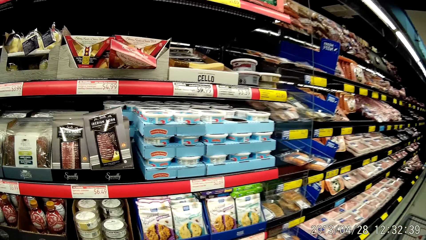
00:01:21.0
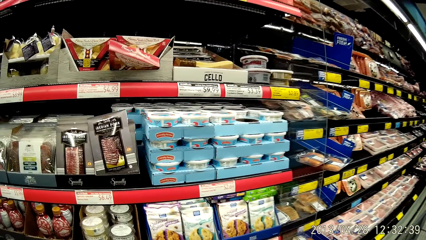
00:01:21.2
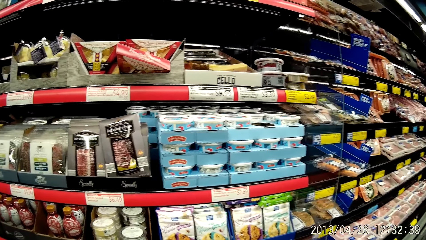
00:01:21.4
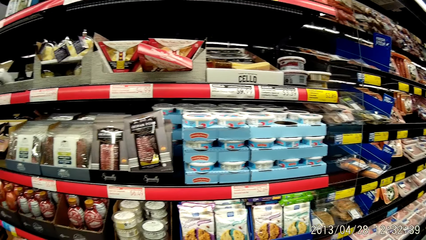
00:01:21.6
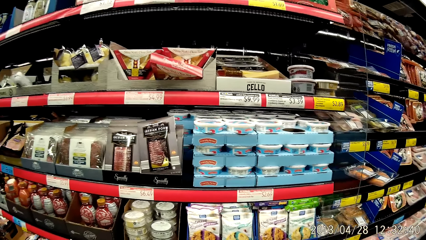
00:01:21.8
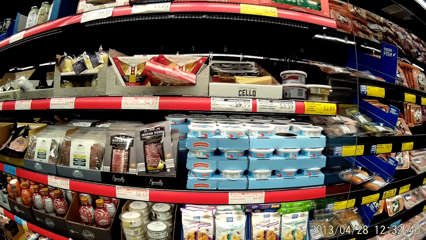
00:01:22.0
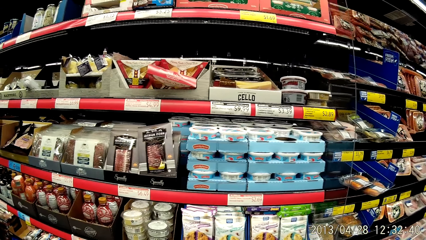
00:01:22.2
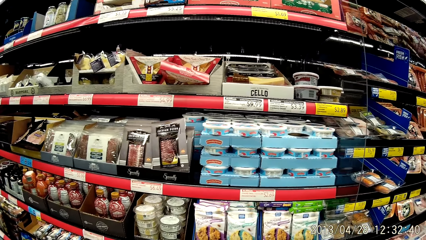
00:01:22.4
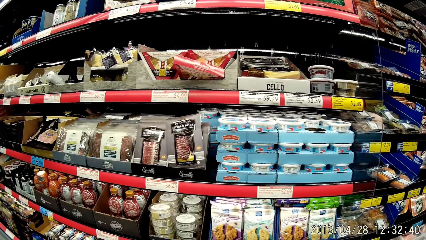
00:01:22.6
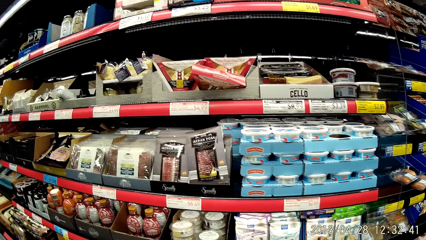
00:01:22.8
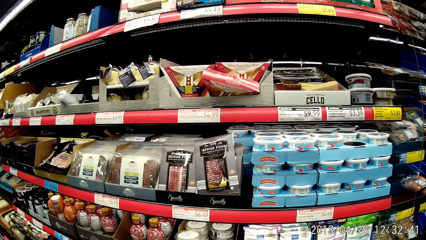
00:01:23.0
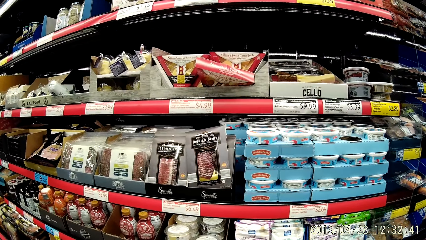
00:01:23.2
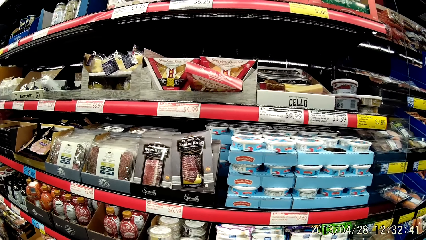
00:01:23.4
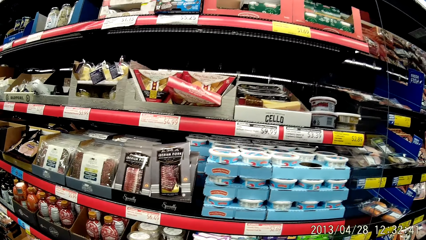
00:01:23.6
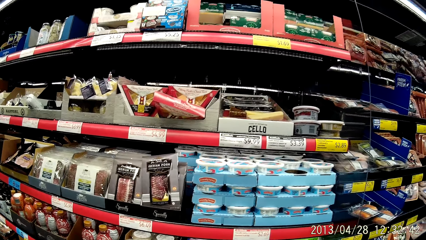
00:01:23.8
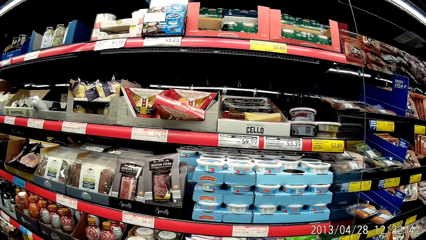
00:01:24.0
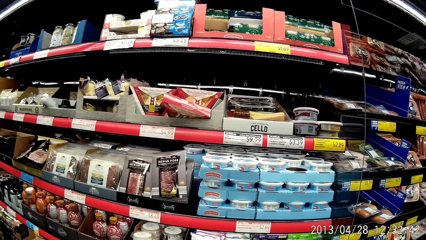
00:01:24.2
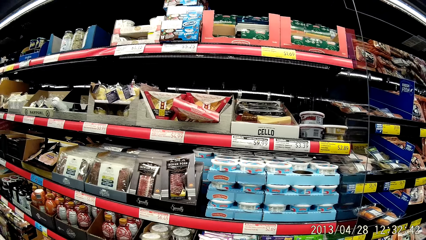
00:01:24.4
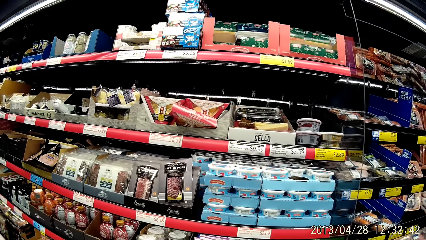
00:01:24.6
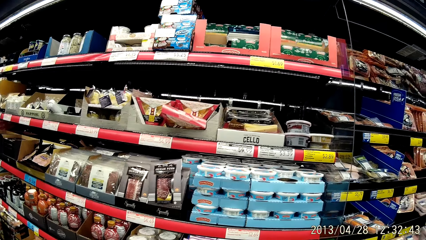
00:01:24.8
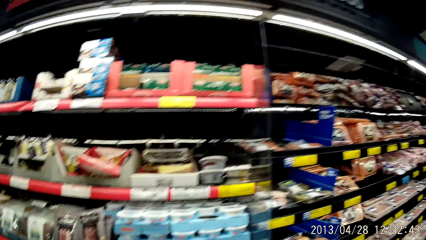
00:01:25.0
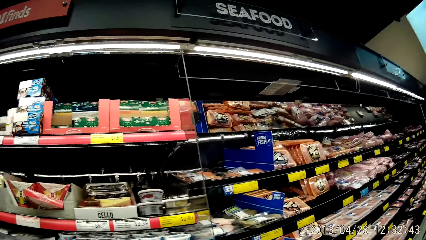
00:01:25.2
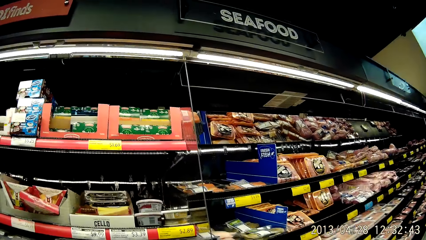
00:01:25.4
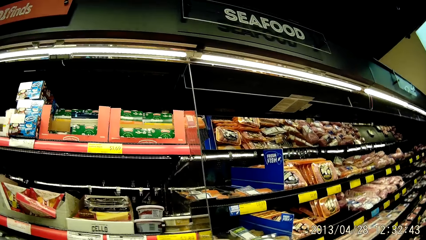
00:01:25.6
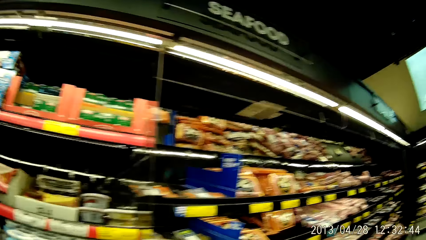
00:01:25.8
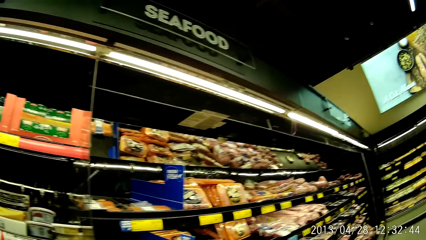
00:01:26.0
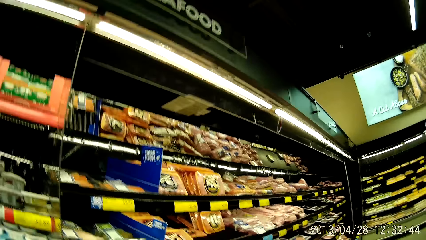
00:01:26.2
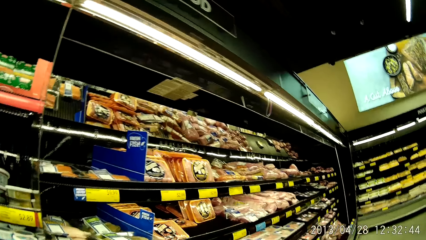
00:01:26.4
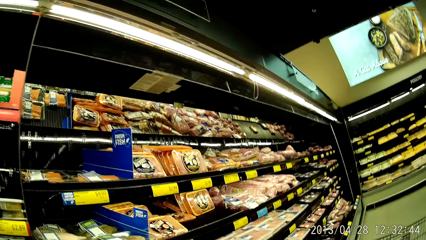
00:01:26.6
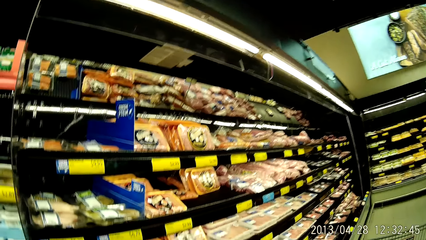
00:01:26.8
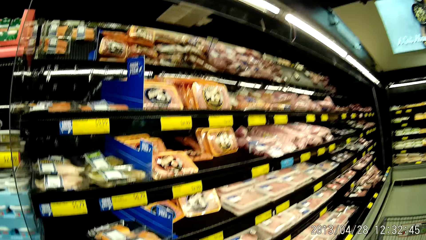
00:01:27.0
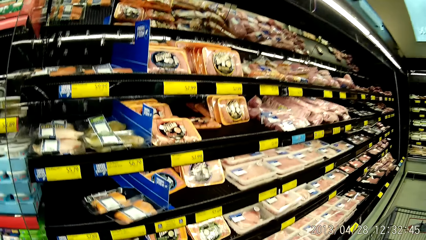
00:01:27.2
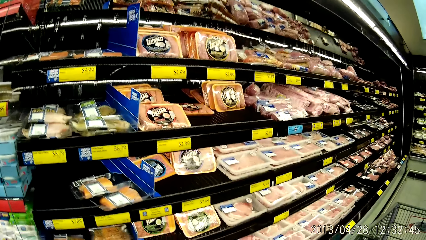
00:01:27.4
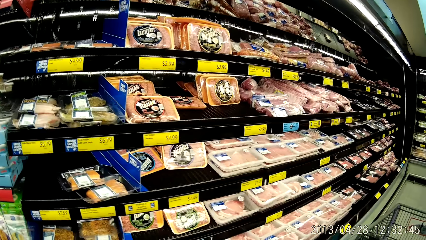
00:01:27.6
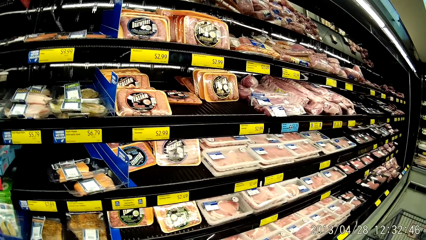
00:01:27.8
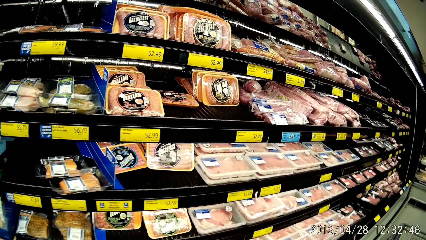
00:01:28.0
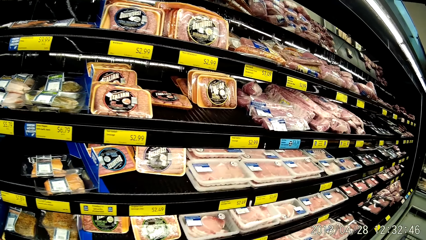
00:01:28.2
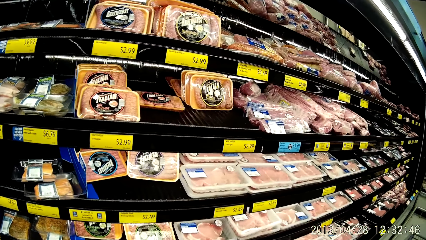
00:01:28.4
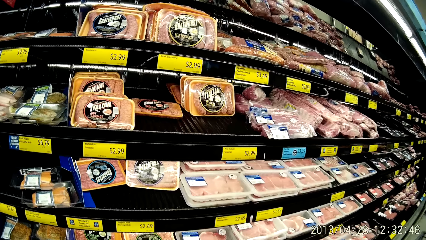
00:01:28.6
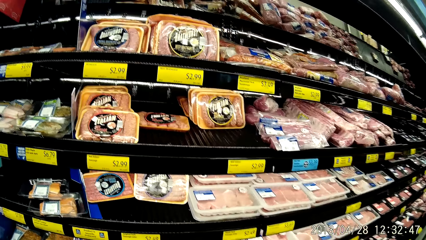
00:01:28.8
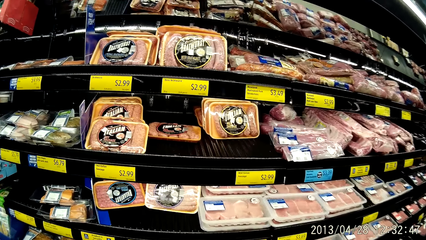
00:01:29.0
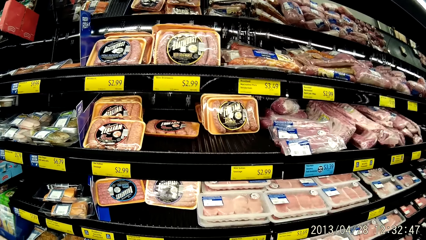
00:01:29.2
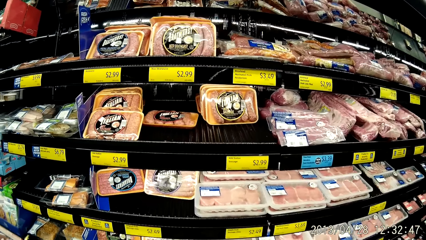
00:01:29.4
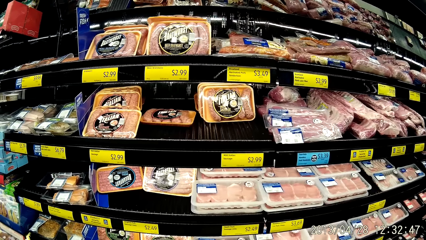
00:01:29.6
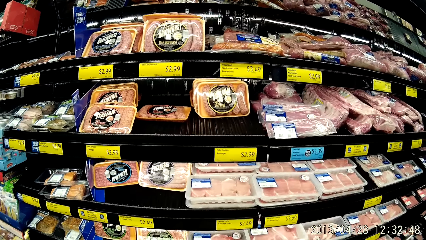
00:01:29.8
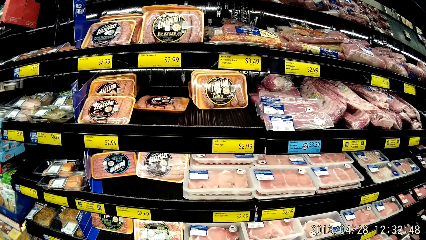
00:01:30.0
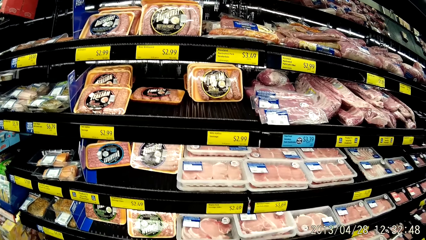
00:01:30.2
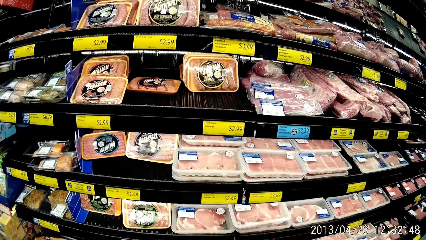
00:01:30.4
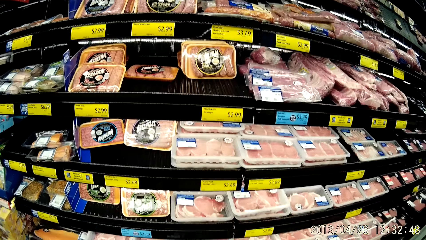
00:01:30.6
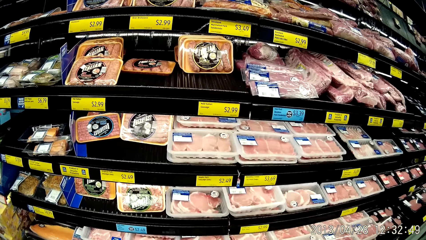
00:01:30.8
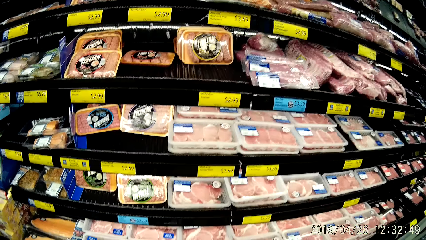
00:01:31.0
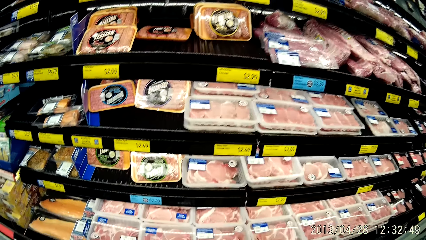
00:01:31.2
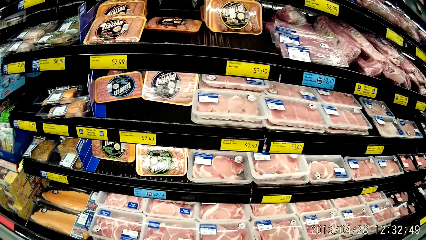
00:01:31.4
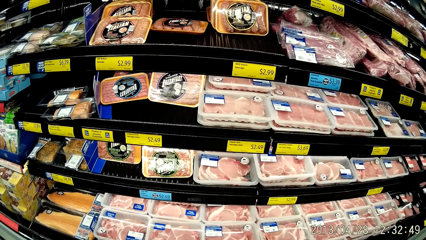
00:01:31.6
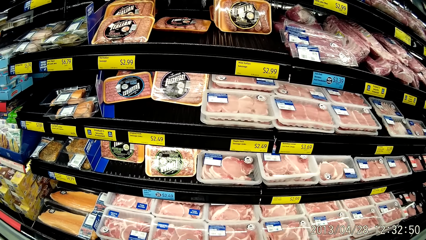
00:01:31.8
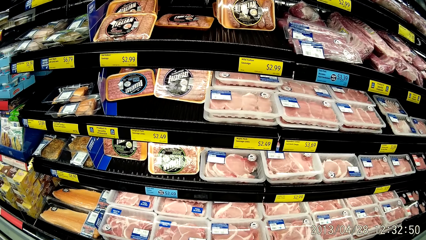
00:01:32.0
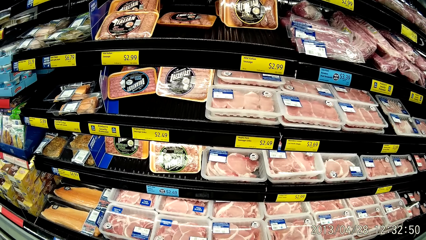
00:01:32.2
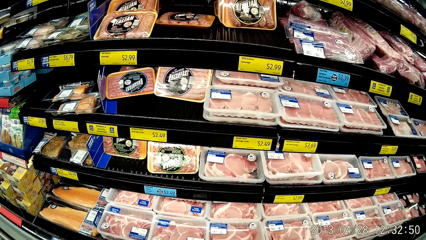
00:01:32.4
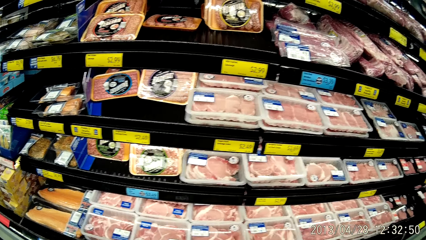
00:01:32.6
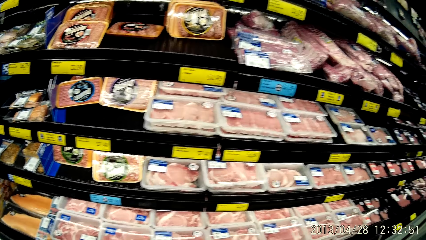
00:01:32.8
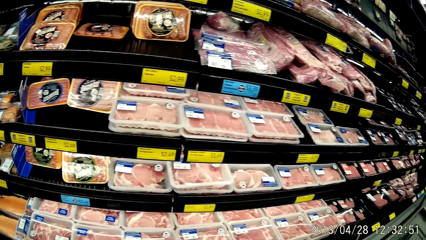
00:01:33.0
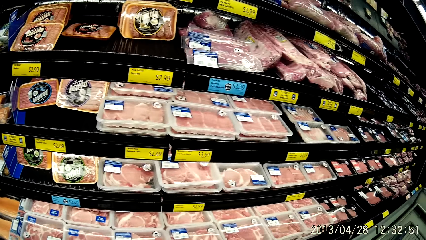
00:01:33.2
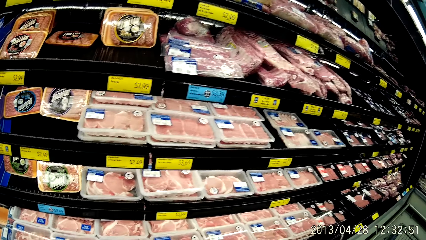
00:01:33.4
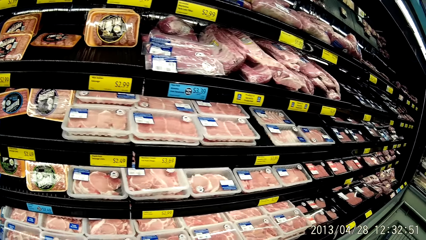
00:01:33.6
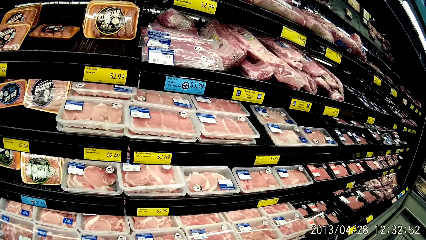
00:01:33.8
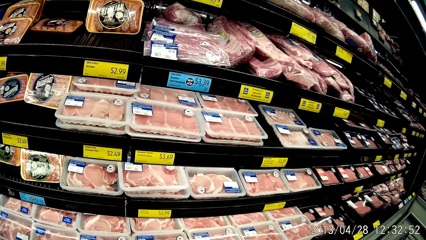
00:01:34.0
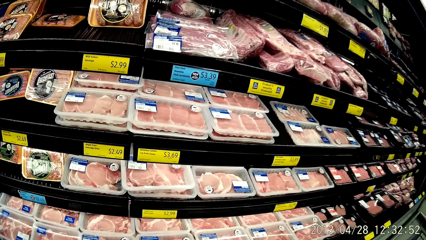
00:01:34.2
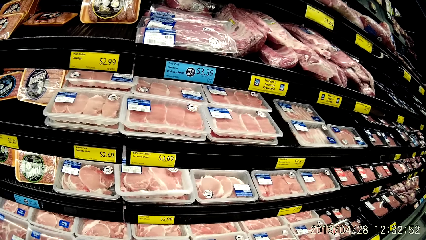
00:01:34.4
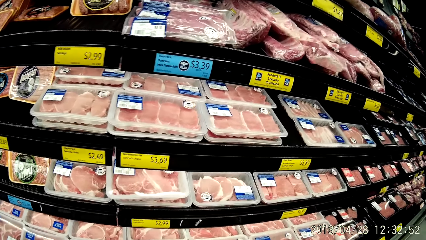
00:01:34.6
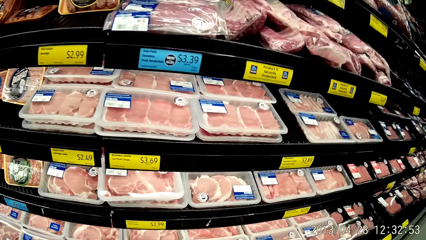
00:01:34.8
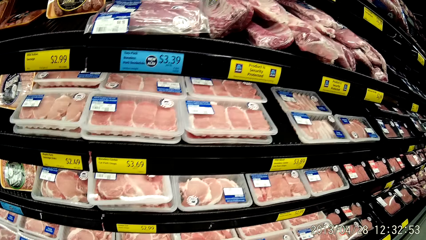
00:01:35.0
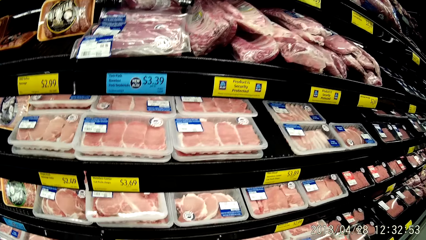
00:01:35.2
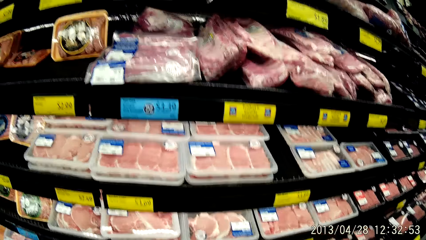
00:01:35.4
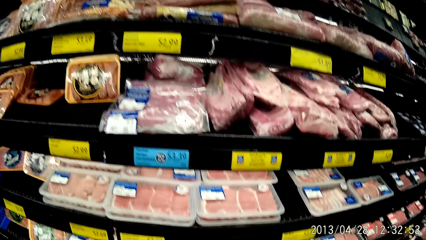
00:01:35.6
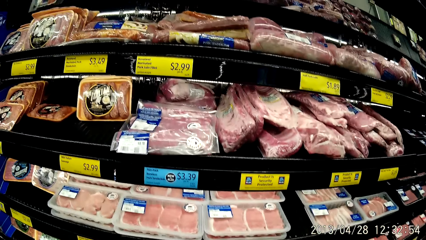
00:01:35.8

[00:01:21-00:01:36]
The camera wearer looks at the shelves. They walk around the supermarket. They look at the food in the shelves.
